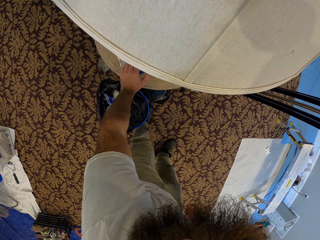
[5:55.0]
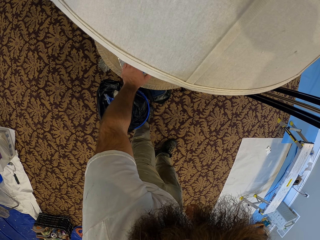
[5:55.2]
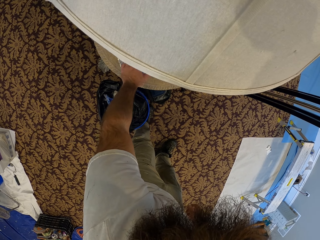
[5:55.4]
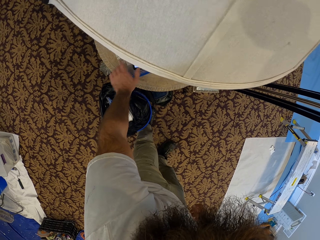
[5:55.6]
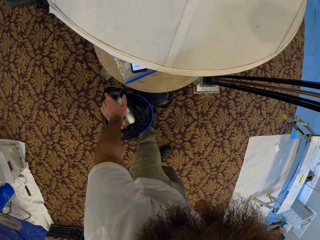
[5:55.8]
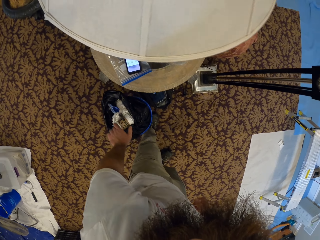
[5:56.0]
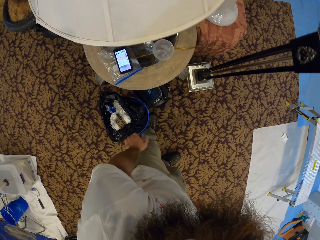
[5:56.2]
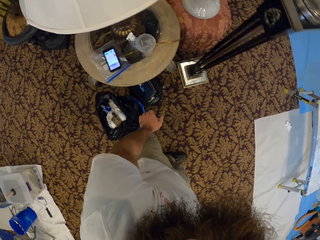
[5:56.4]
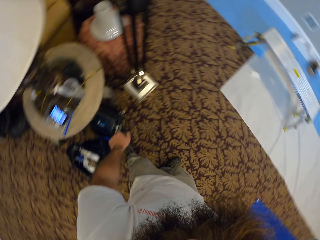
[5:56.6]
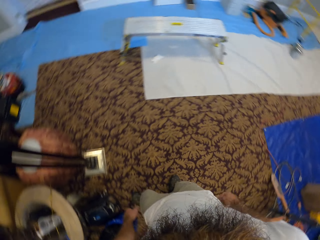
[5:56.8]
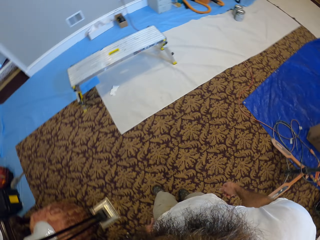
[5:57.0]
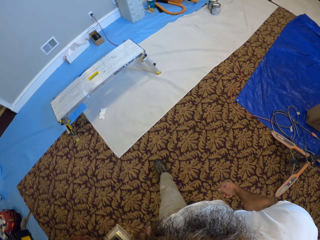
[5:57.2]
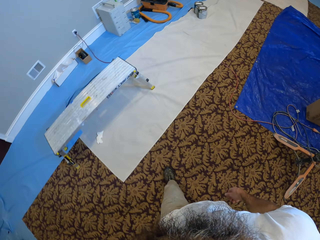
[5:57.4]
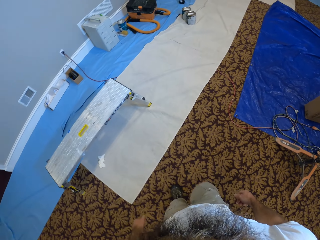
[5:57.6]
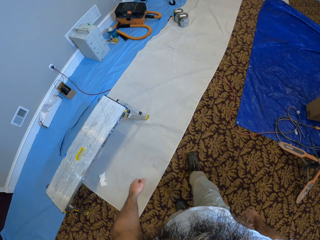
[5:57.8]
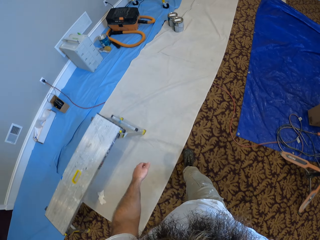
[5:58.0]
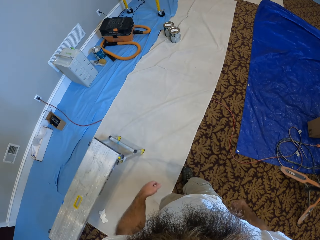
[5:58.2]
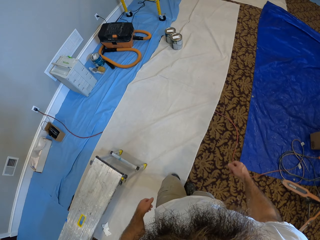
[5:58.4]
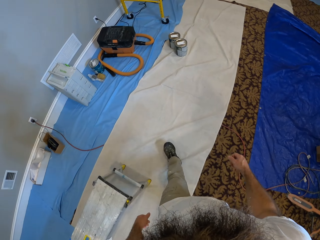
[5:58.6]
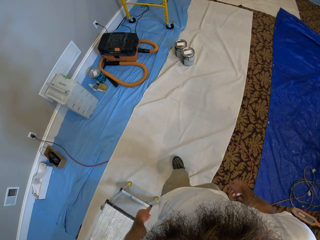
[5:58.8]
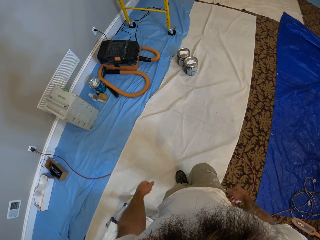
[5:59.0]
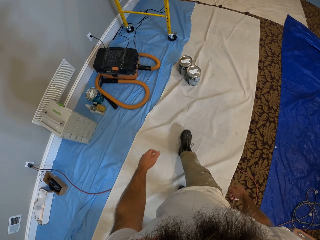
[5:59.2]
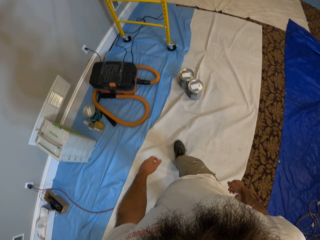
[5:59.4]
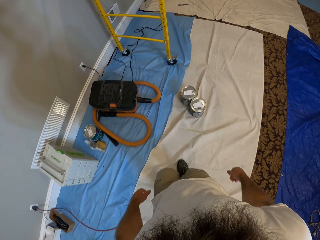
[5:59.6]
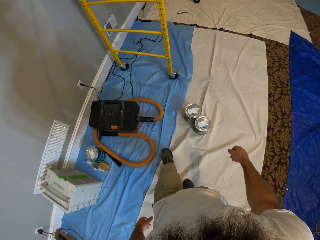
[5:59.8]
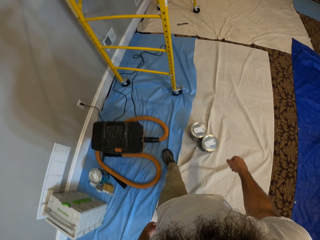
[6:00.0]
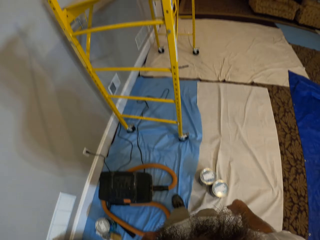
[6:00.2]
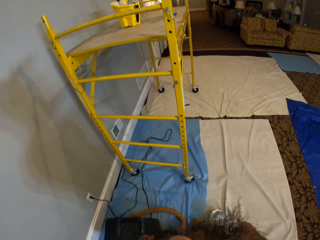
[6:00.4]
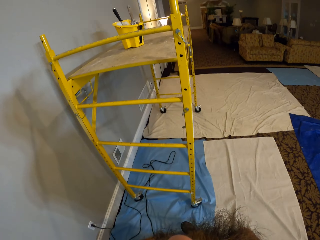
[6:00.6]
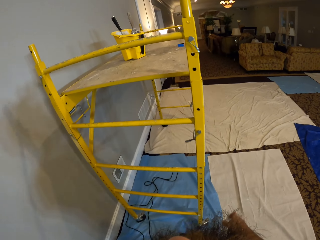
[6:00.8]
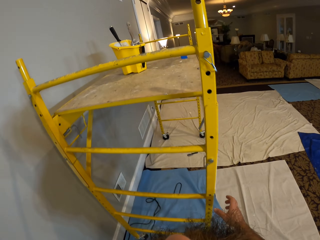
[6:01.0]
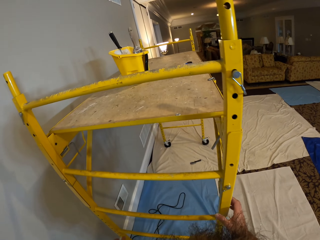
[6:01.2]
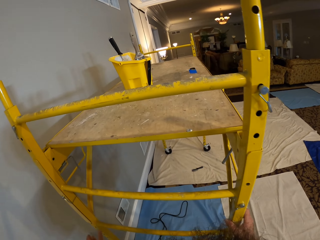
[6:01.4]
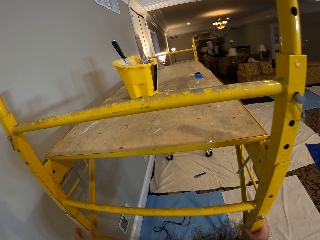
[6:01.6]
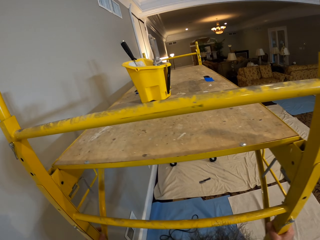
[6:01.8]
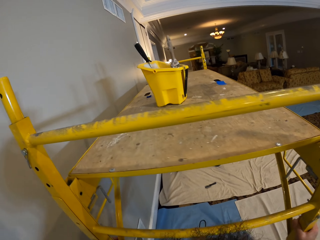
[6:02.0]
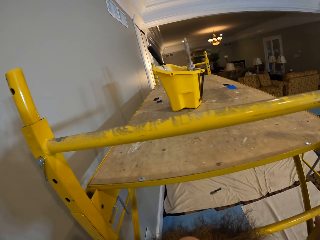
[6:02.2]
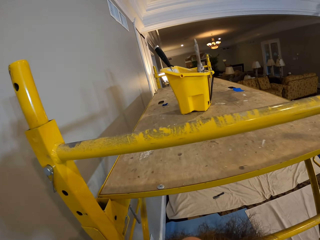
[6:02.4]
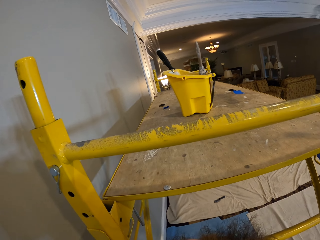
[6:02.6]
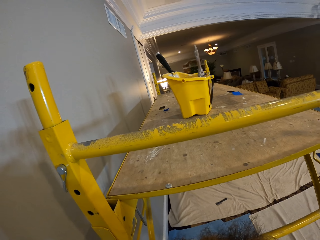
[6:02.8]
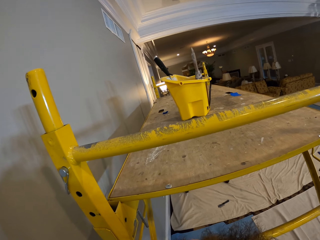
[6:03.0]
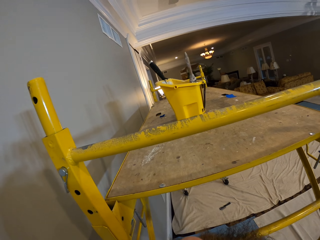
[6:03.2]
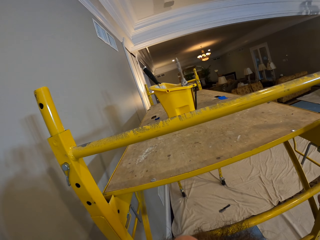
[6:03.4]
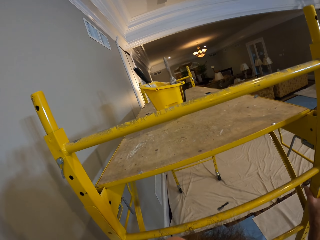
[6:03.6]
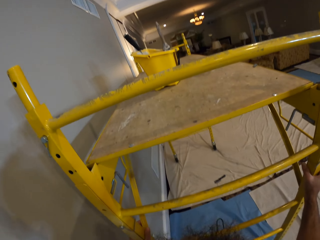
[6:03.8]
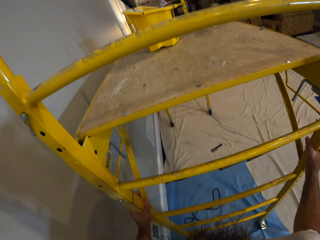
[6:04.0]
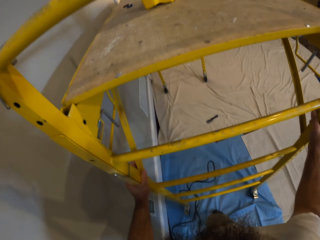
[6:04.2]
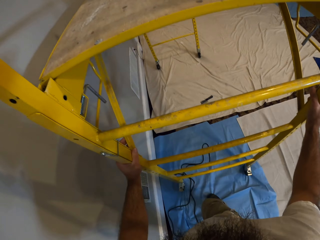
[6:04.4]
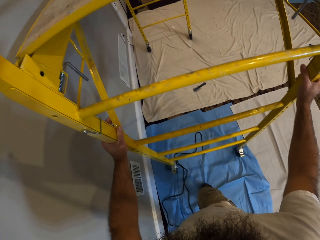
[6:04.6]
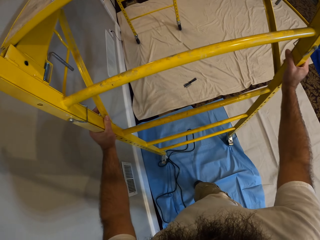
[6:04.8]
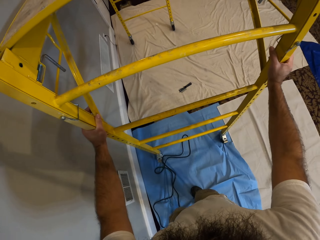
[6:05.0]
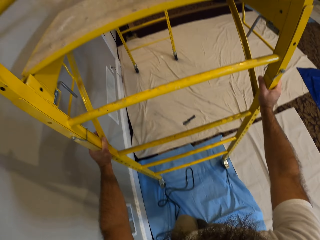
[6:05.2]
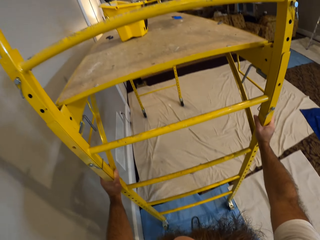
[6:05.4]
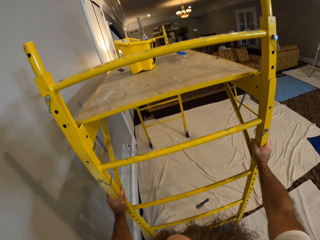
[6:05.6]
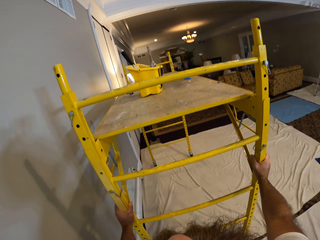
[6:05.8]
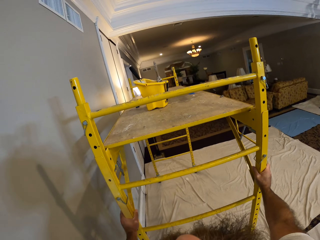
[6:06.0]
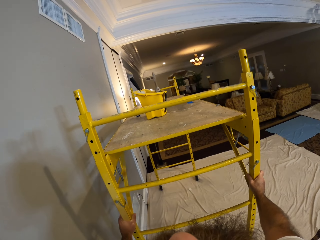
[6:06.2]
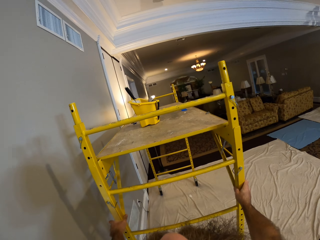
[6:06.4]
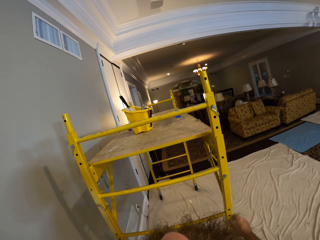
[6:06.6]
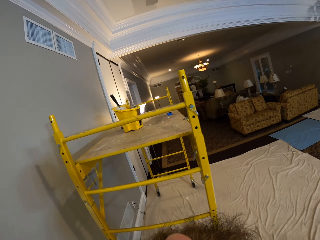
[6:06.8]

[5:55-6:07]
The camera wearer walks to the ladder. He walks to the scaffolding. He places his left hand on the ladder. He pushes the ladder. He holds the ladder with both hands.

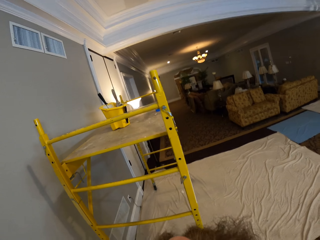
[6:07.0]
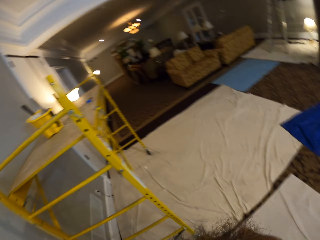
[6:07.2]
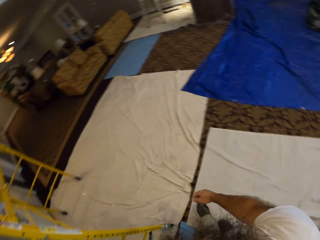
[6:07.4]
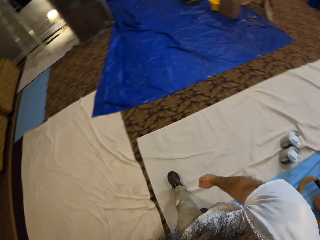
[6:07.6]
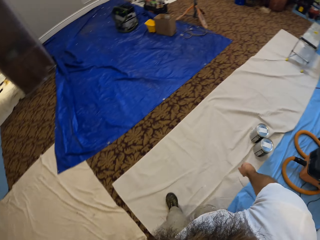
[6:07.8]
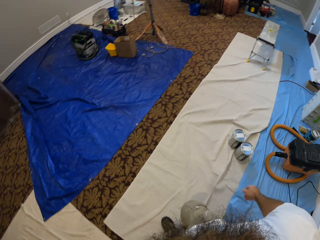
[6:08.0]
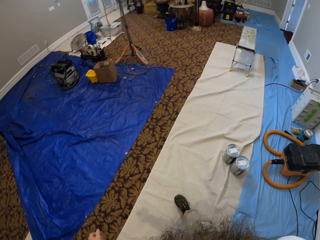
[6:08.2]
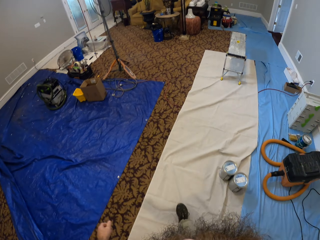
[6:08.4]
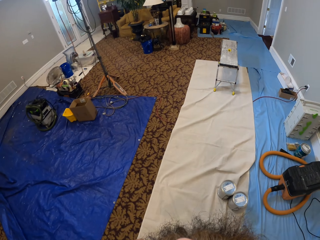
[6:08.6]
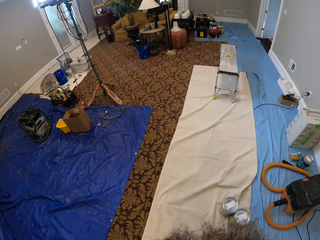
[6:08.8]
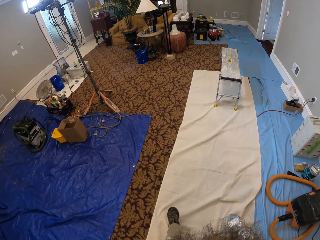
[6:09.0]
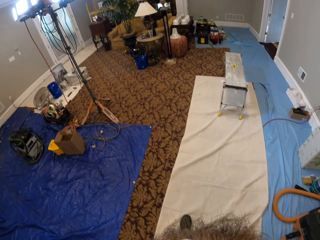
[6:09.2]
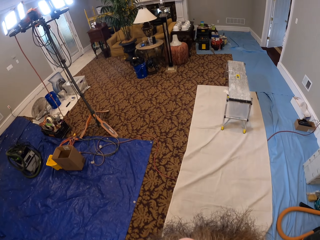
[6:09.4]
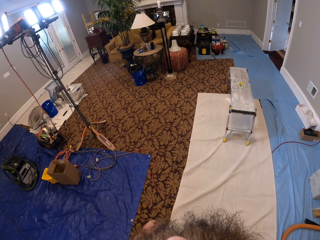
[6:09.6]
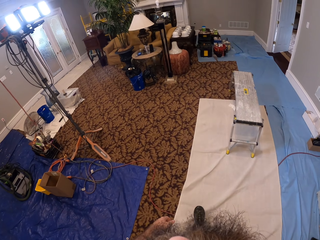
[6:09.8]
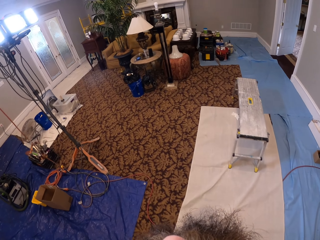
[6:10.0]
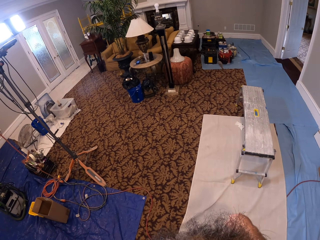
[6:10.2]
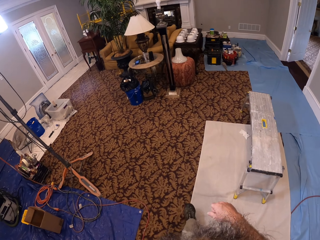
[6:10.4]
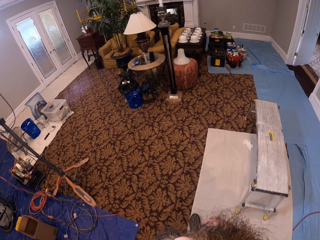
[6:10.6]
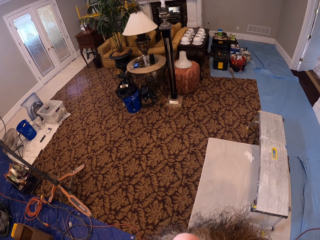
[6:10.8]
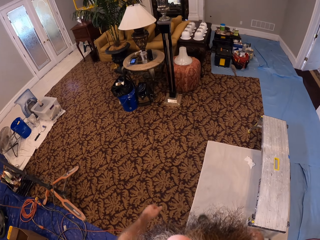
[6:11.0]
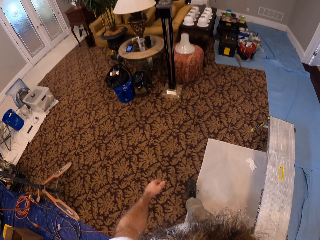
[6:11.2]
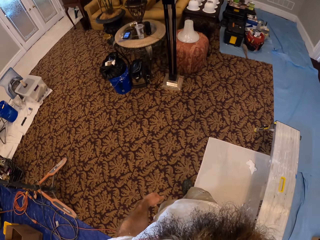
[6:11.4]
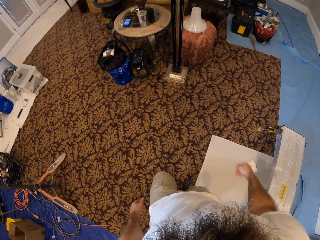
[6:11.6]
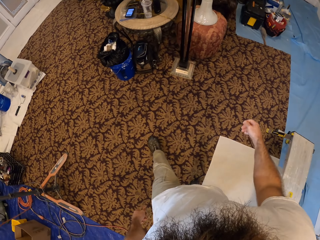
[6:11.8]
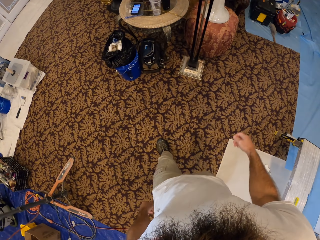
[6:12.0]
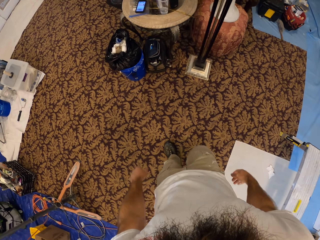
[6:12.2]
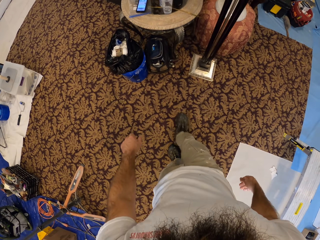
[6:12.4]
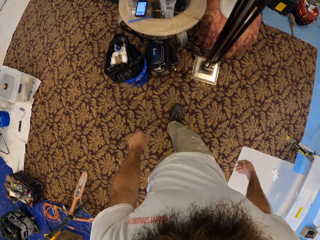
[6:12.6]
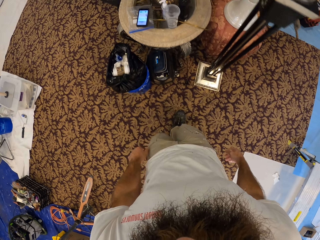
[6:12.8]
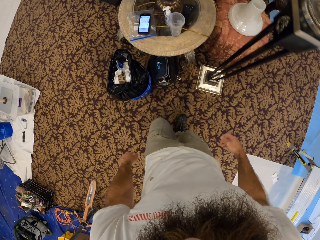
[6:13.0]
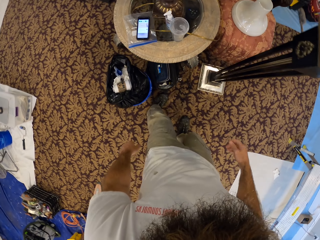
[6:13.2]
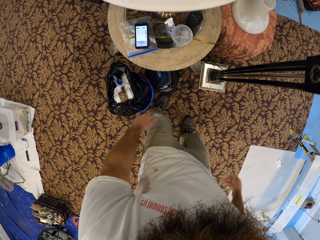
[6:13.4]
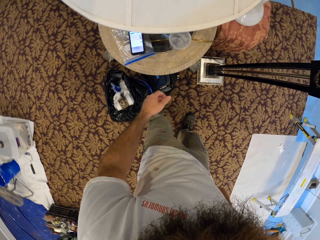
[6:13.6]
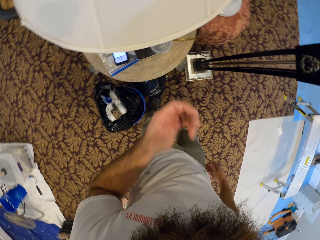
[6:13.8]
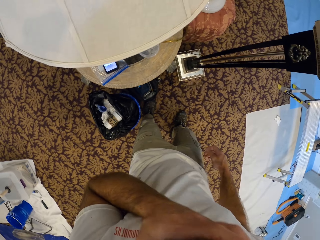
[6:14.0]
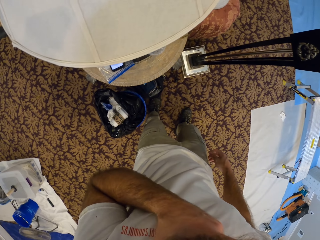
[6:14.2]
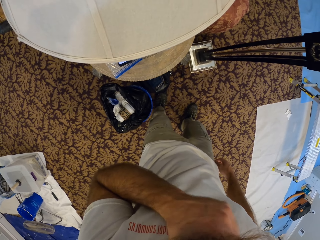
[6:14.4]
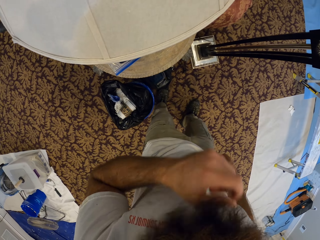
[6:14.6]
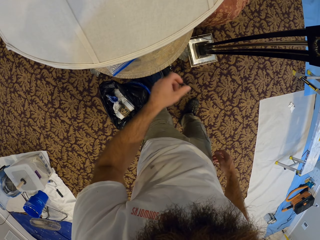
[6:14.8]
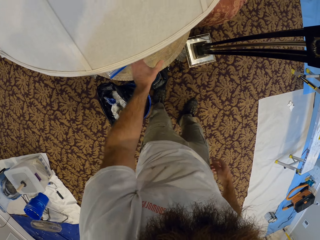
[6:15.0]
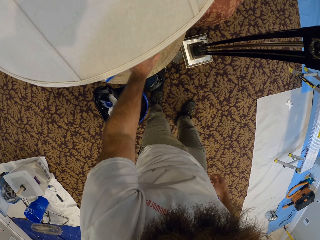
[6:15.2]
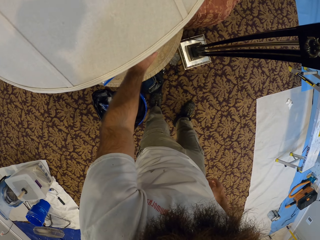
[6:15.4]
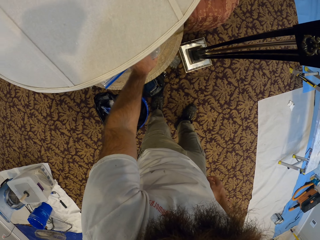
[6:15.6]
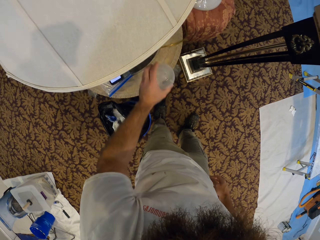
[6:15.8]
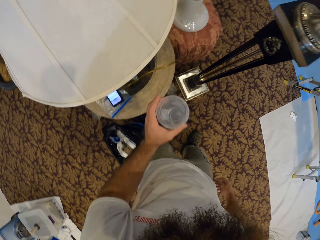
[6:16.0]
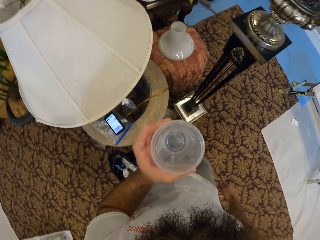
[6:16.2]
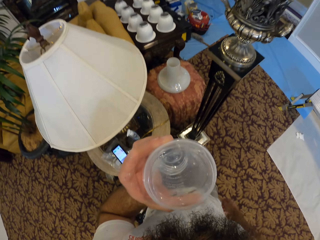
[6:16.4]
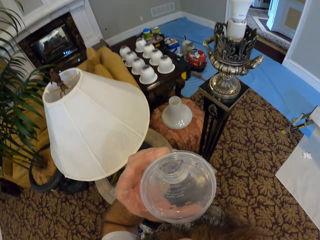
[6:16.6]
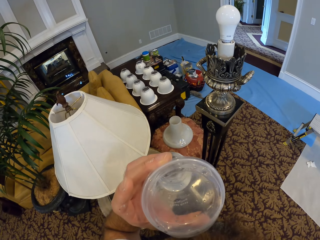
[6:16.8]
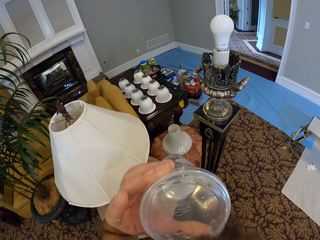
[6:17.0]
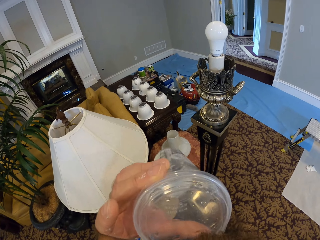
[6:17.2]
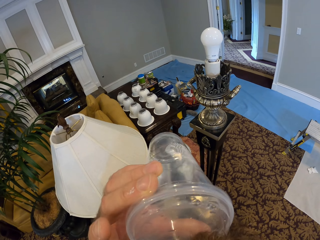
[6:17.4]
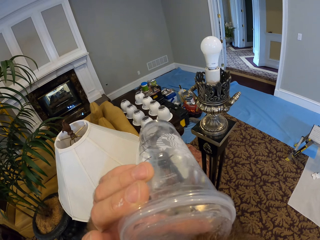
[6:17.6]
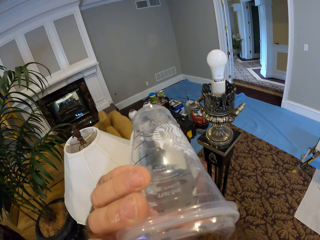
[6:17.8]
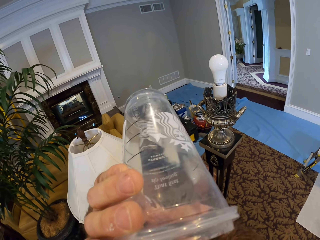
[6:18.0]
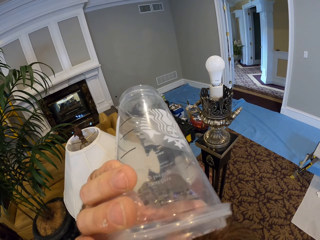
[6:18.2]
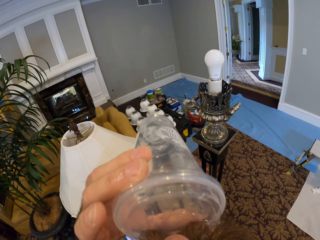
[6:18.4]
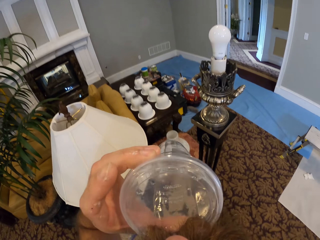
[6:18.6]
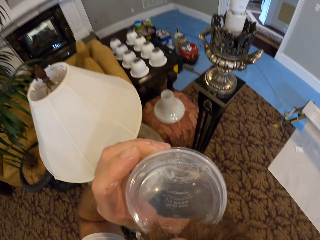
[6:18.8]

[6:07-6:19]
The camera wearer walks to the table. He places his left hand on his beard. He picks up a disposable cup on the table with his left hand. He drinks the water in the cup in his left hand.
